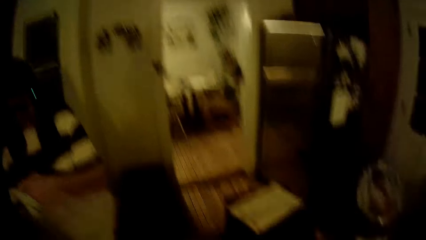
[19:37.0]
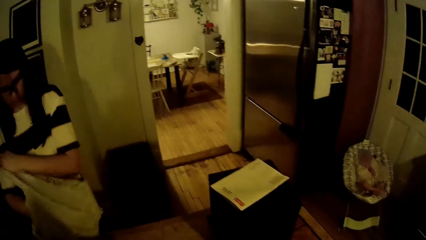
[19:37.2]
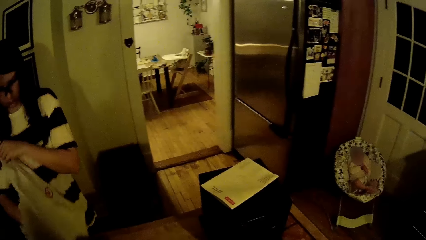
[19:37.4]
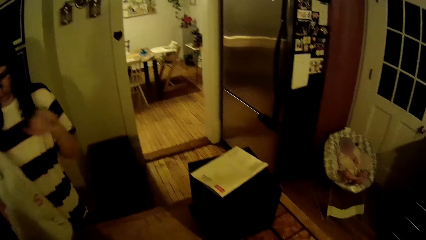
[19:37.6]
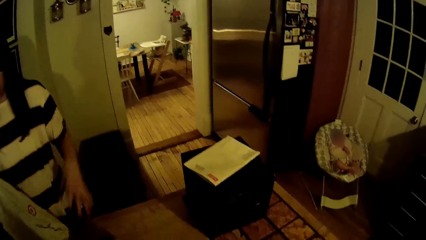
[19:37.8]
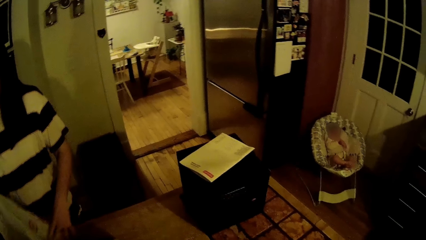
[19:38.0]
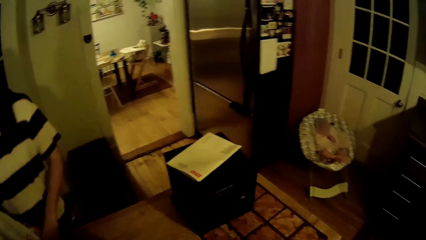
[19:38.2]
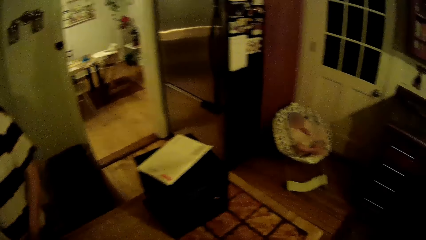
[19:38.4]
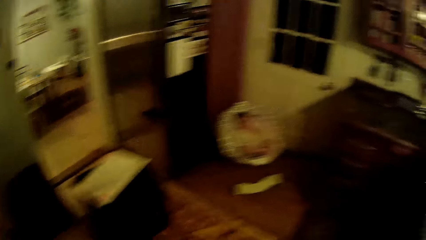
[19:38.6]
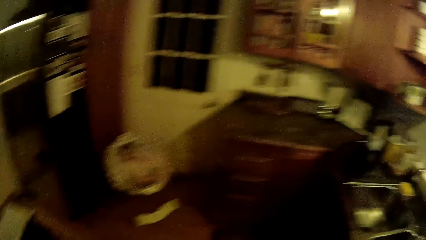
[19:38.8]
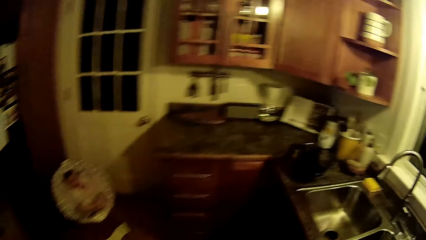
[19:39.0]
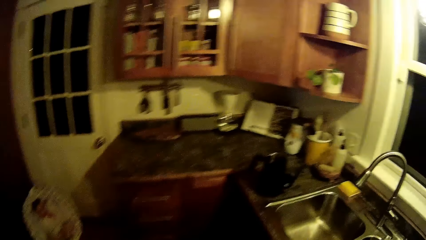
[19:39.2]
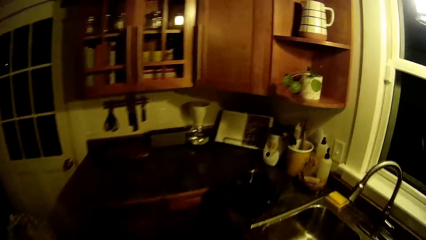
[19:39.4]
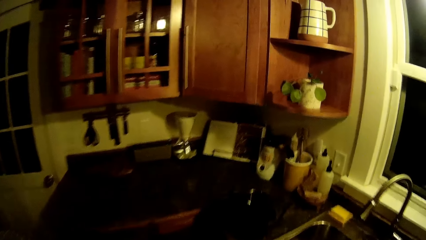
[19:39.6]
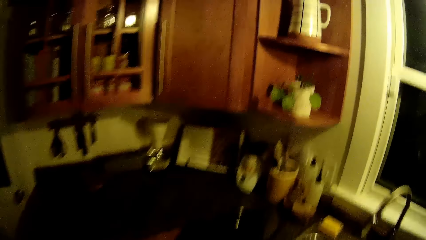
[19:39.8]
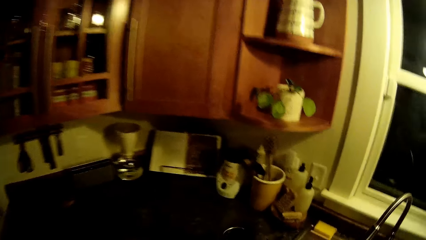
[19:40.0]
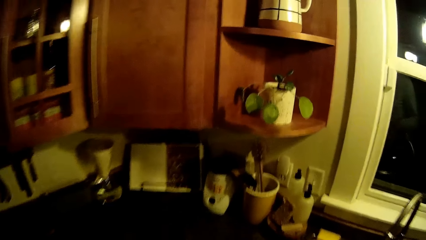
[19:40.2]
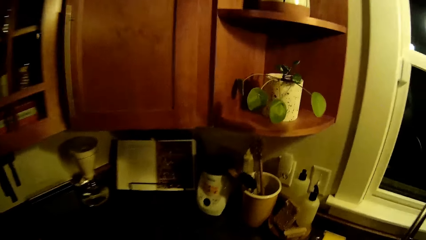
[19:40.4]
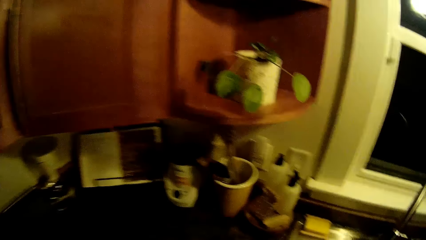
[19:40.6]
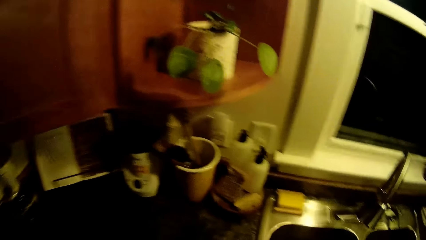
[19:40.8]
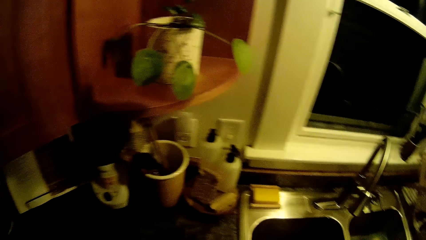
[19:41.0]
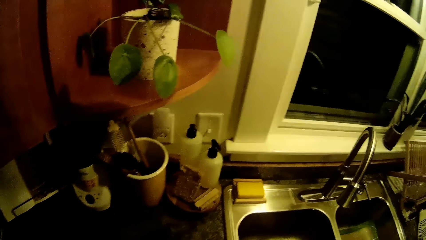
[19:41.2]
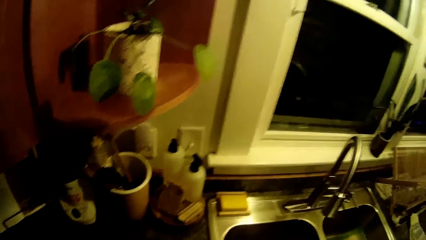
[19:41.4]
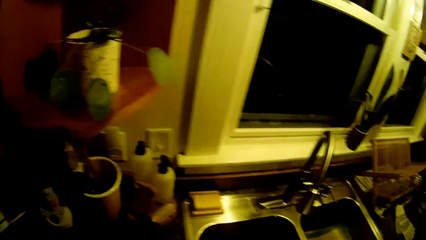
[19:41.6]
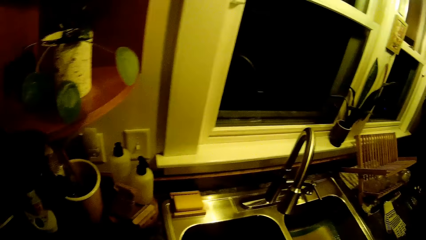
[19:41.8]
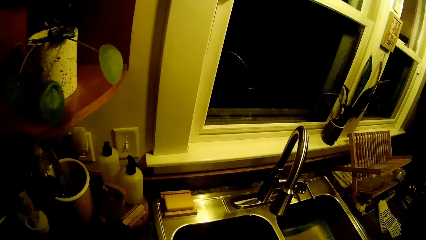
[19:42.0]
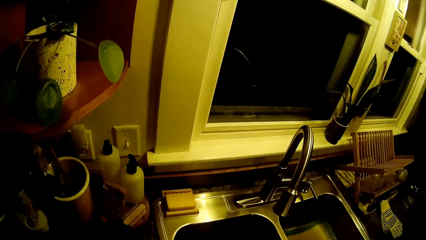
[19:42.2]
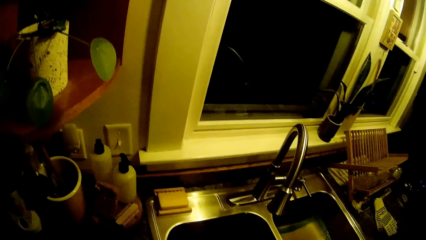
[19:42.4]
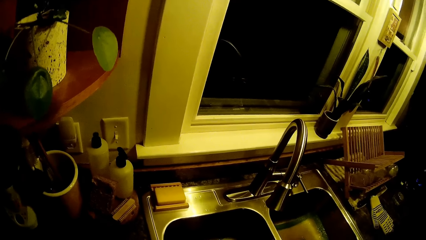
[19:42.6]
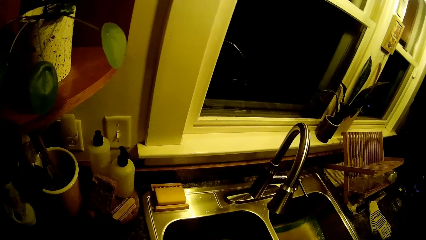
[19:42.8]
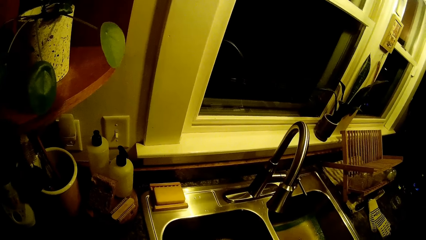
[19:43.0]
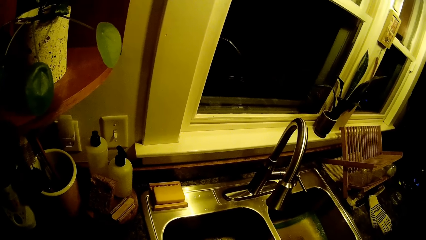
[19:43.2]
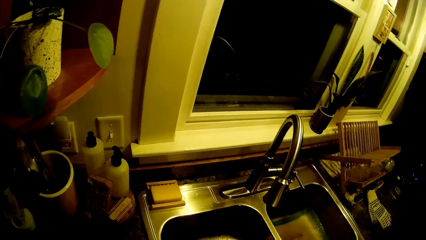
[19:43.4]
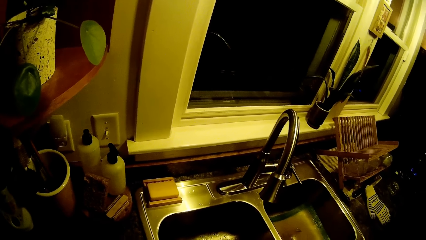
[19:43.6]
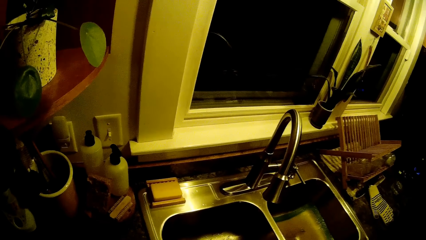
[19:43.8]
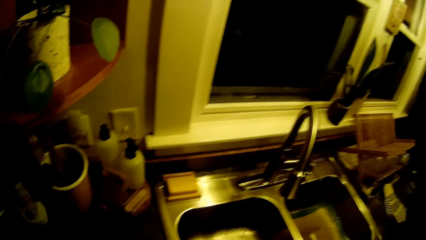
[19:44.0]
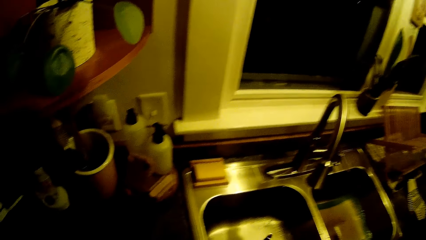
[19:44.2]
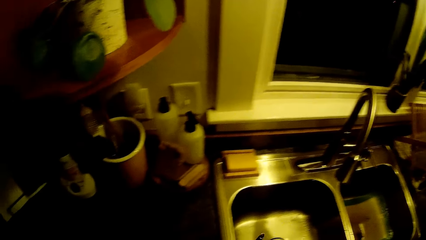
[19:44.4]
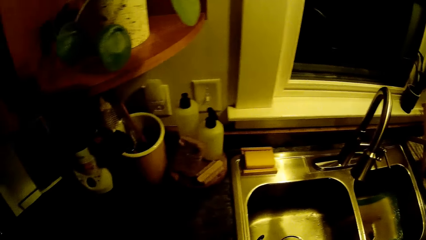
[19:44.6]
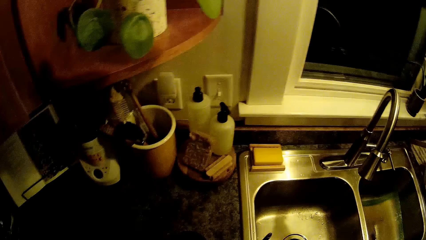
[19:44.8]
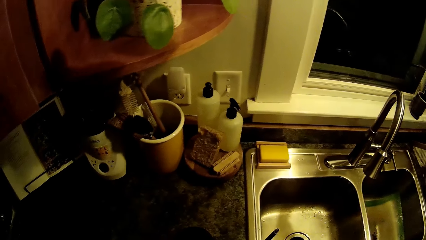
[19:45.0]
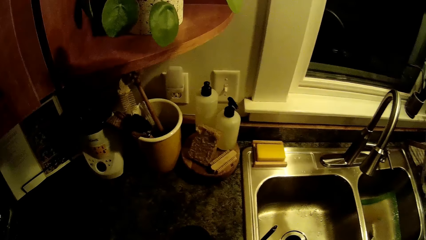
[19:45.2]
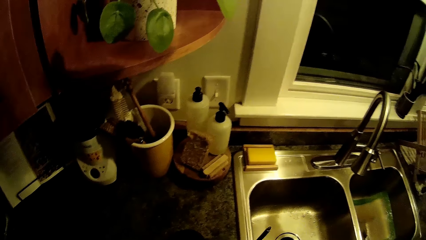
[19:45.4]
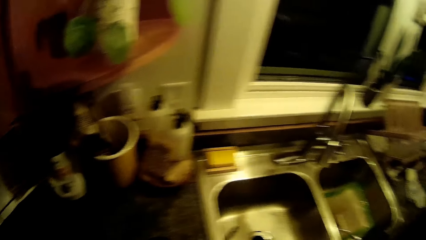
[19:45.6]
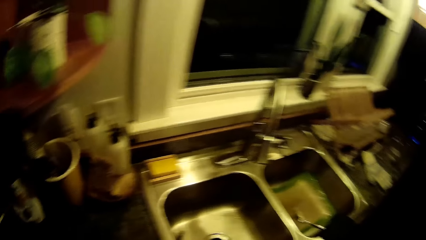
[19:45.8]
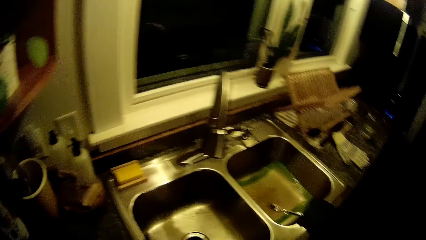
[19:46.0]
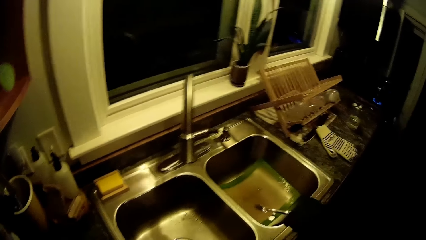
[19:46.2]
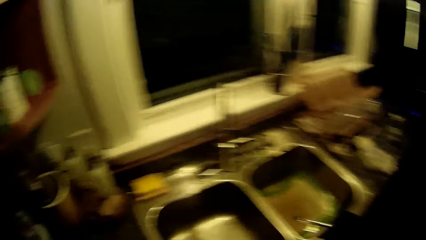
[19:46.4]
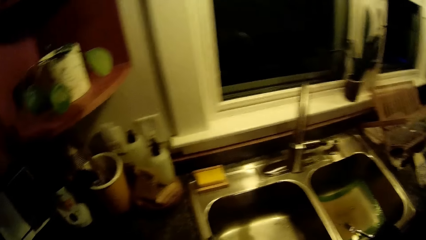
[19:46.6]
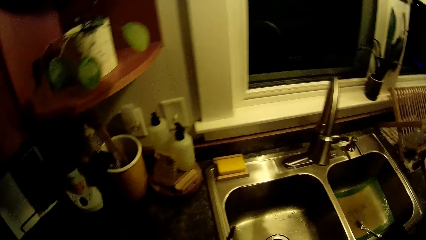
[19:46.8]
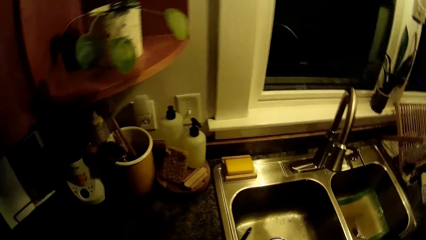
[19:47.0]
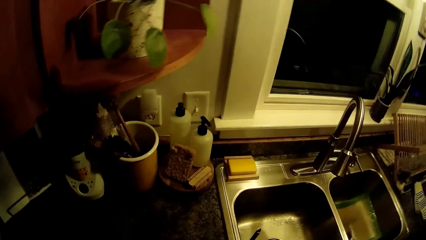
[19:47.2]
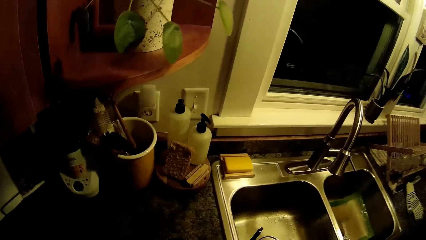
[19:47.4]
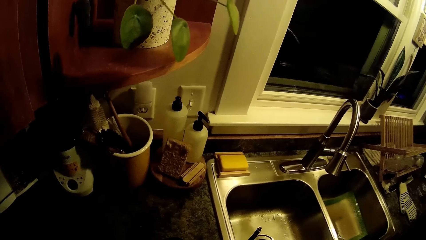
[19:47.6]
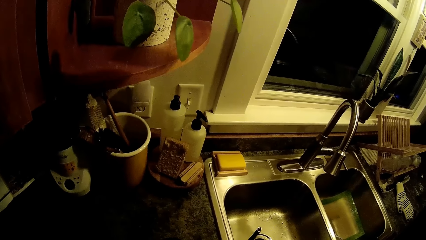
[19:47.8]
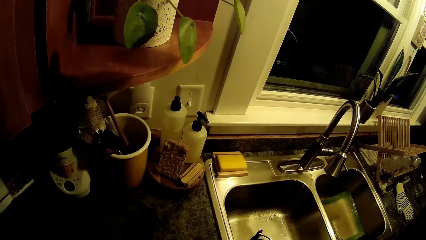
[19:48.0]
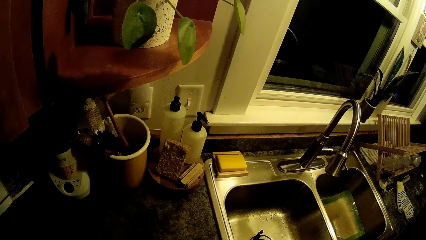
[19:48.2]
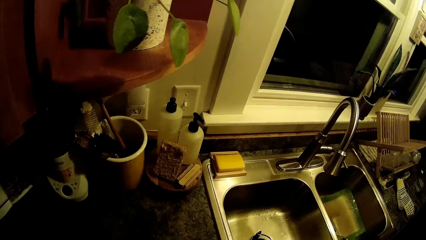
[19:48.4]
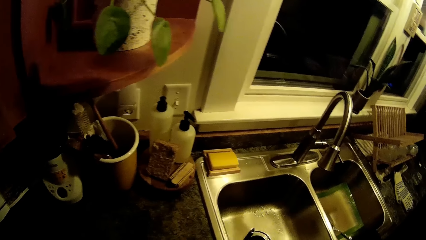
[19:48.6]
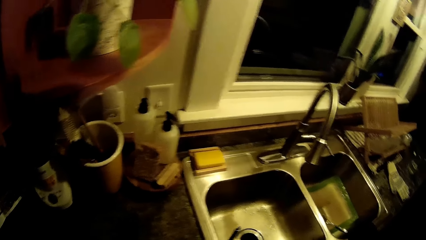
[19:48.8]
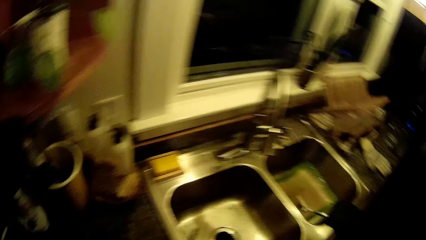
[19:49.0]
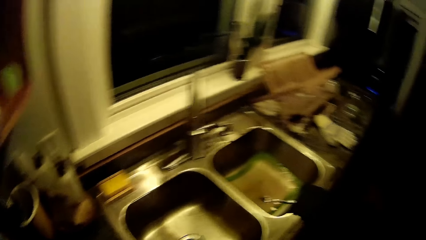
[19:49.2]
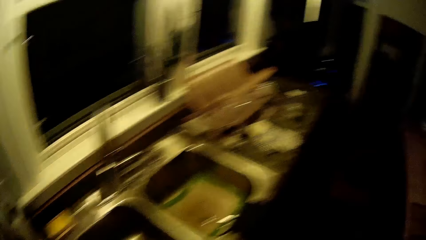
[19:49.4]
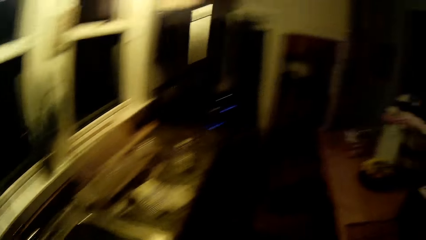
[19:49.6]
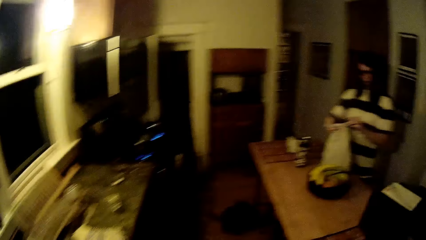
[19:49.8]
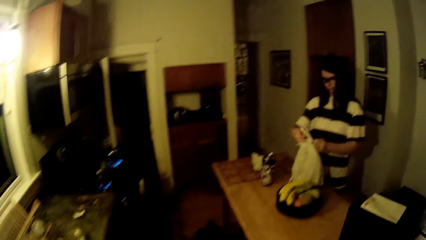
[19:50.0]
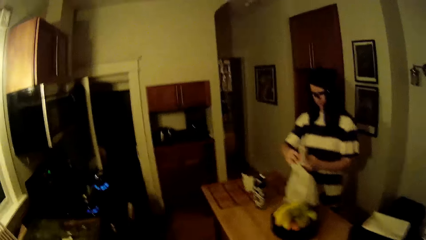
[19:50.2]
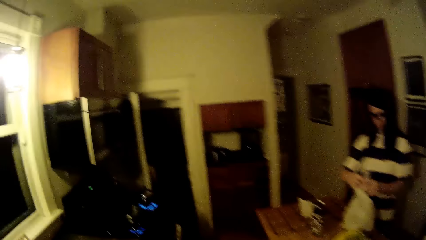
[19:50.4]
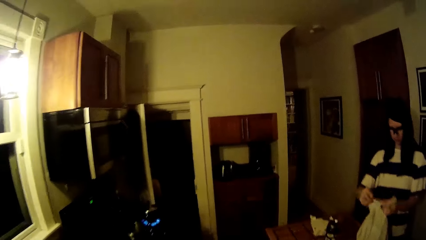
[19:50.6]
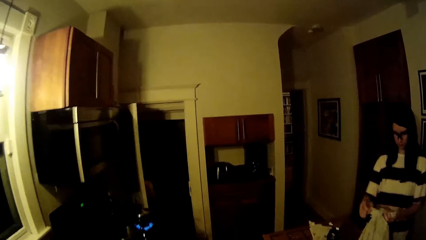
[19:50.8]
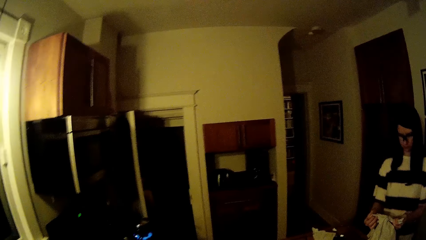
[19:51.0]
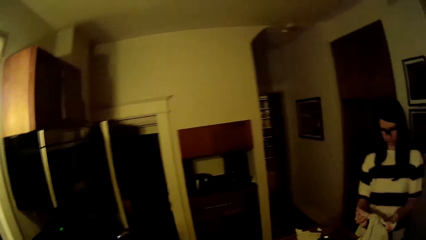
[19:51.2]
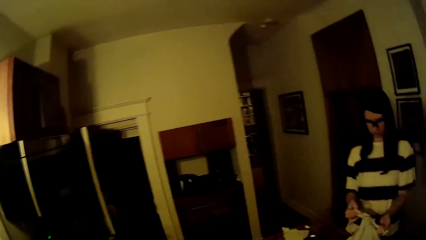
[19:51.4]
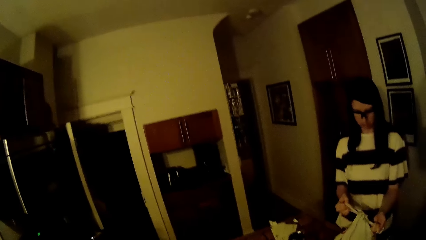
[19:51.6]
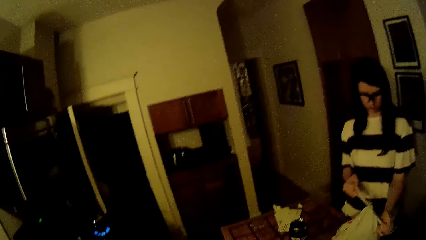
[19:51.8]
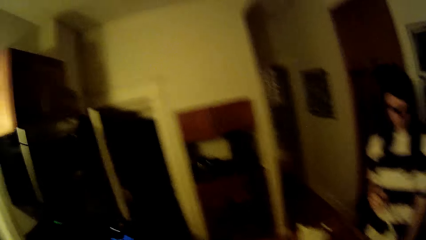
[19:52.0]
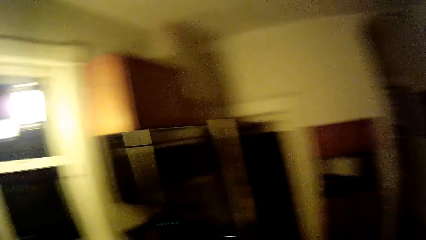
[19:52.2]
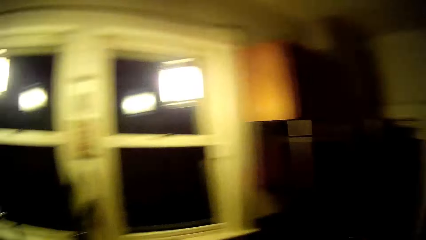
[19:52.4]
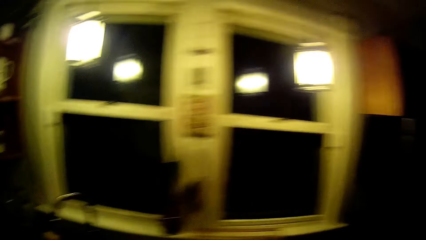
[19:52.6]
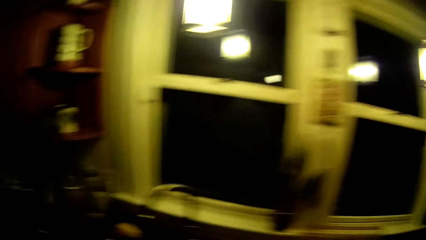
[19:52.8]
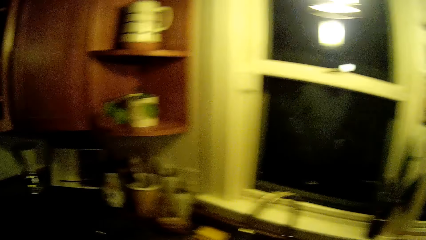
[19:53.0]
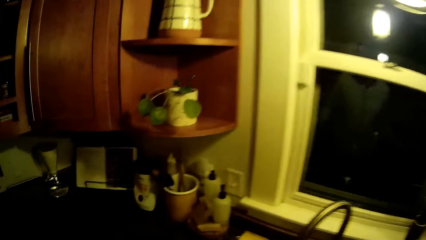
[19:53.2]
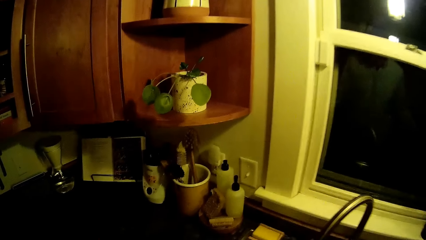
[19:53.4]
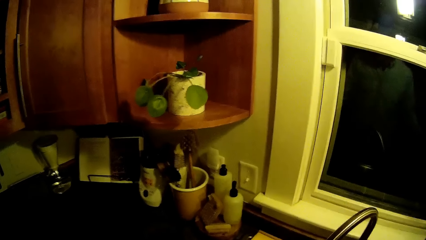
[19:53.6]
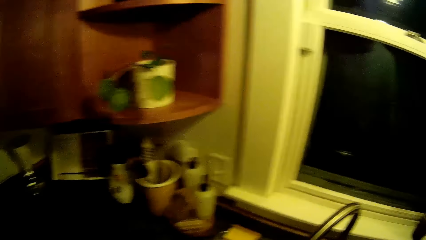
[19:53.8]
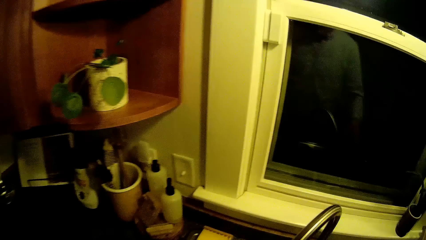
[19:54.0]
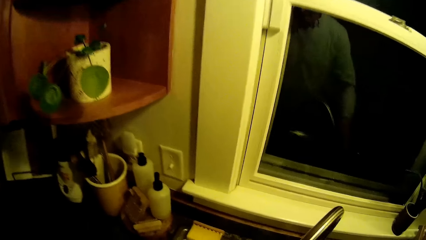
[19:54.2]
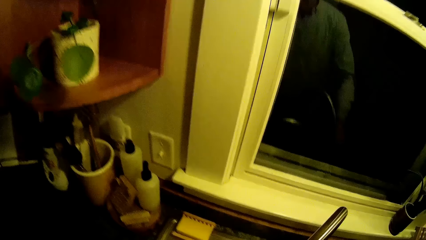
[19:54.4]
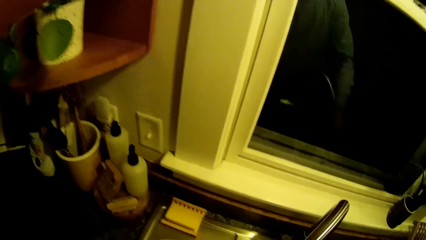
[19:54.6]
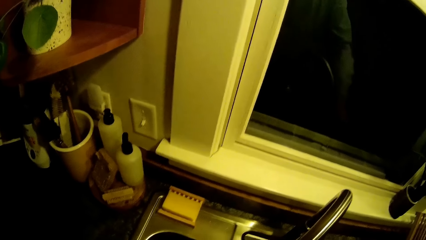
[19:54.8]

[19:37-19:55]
The woman takes her left hand off the polythene bag. The camera wearer walks towards the sink. They stare at the countertop. The woman ties the polythene bag. The camera wearer looks around the kitchen.
